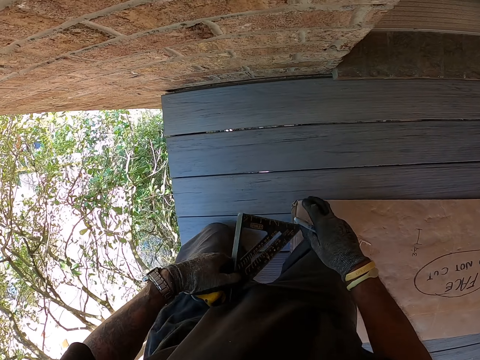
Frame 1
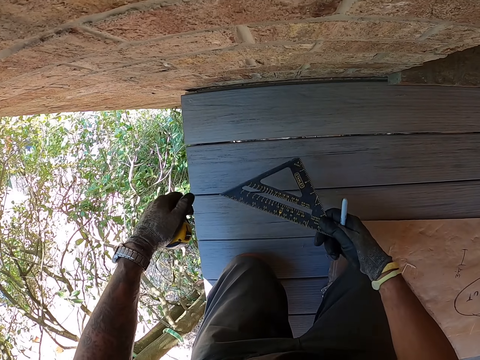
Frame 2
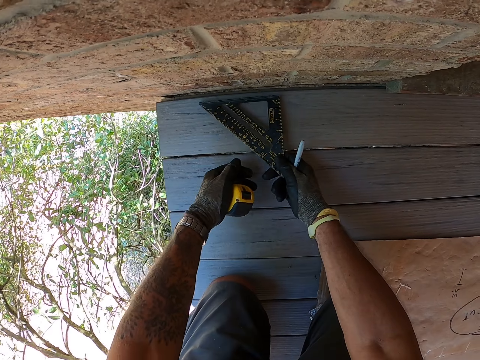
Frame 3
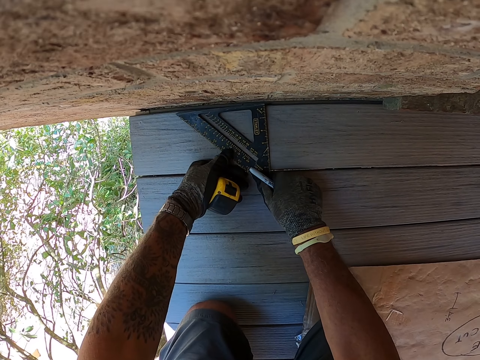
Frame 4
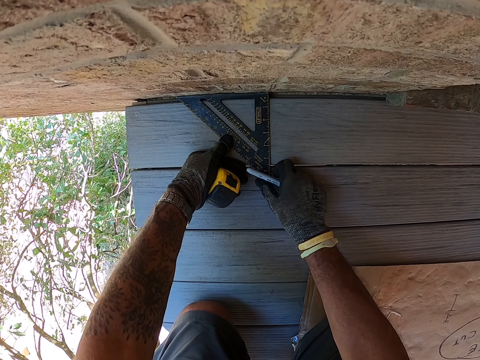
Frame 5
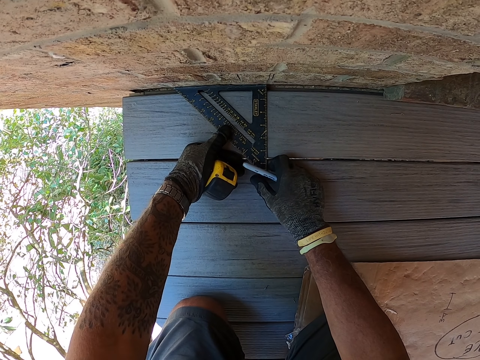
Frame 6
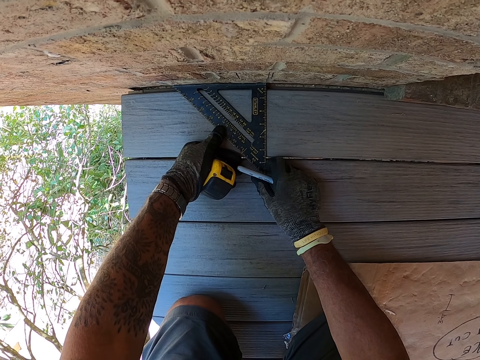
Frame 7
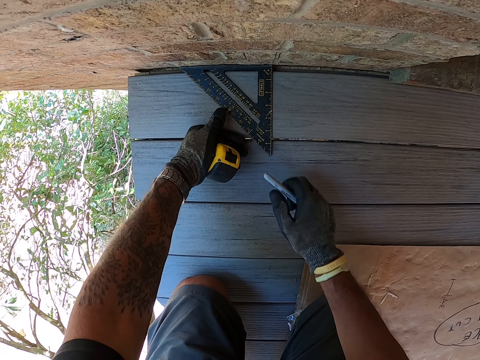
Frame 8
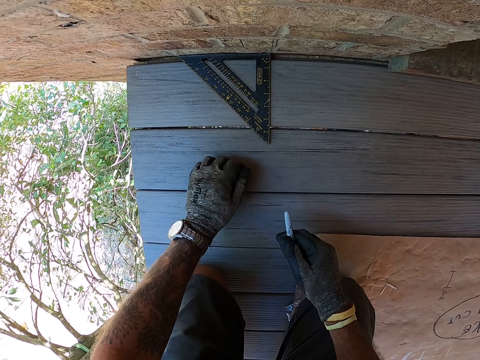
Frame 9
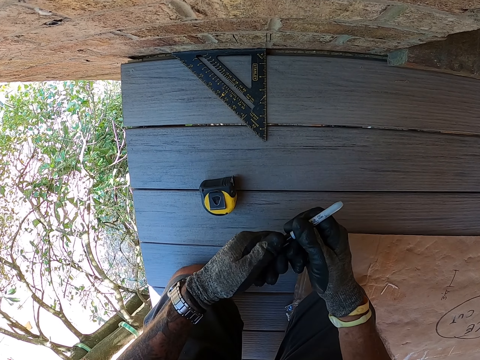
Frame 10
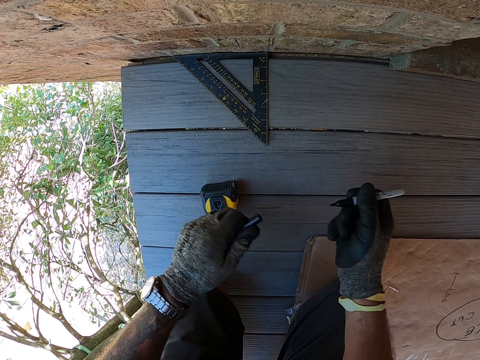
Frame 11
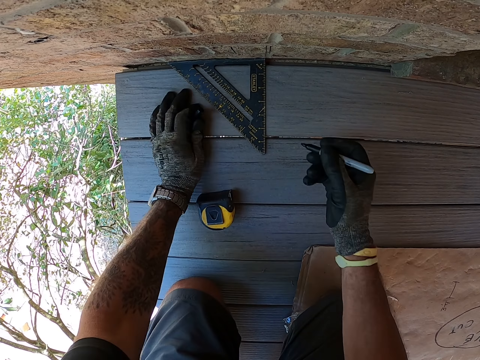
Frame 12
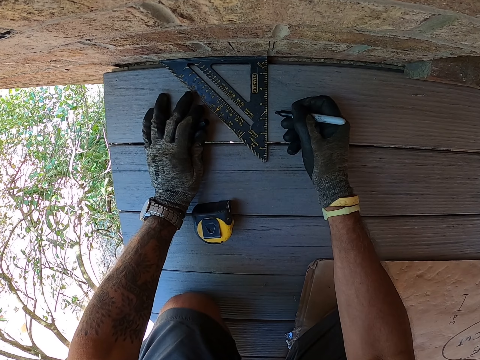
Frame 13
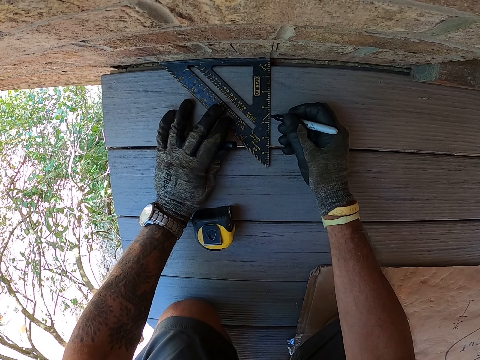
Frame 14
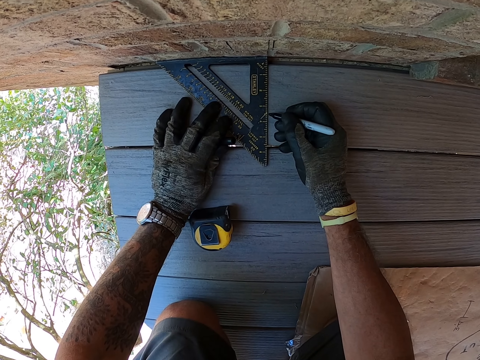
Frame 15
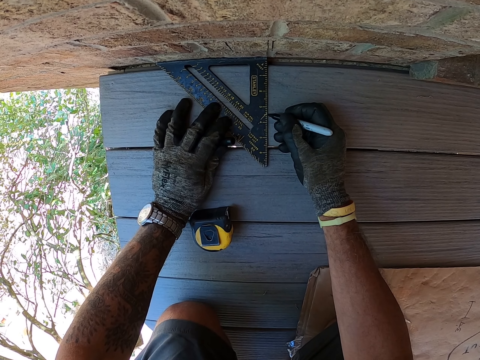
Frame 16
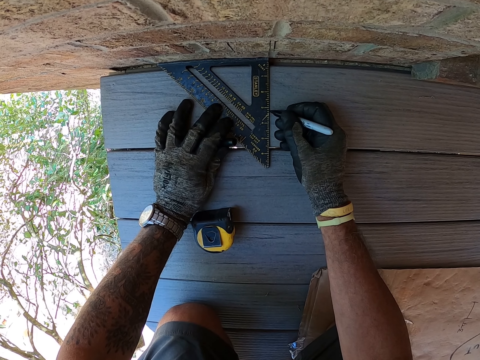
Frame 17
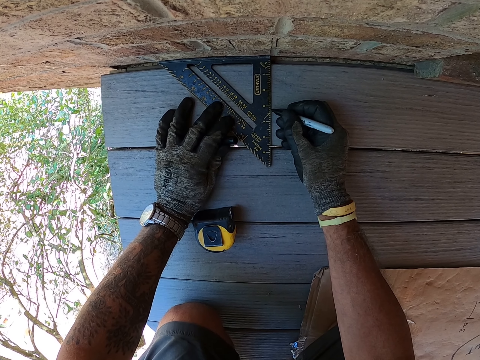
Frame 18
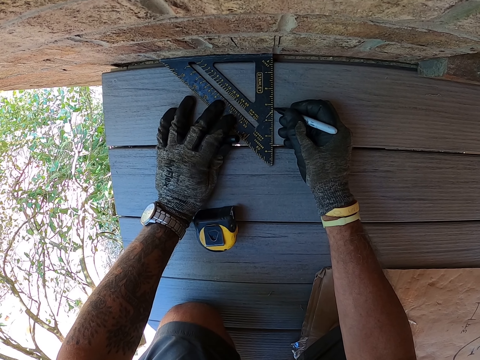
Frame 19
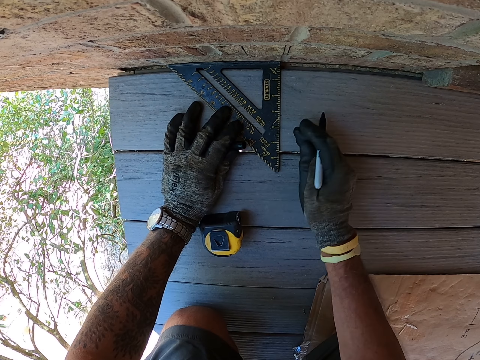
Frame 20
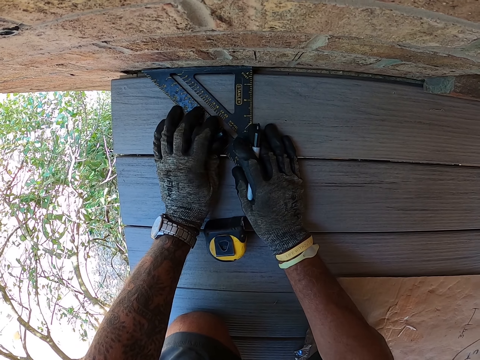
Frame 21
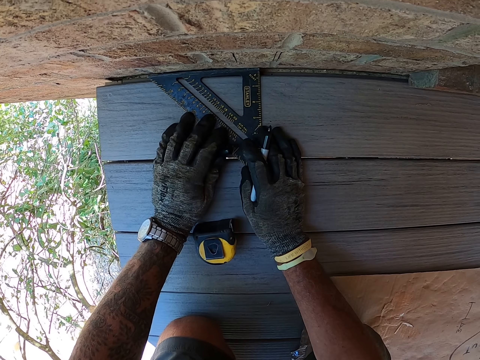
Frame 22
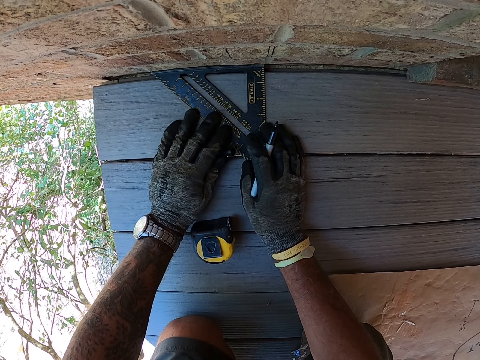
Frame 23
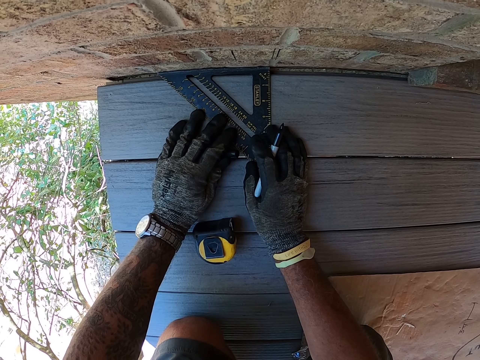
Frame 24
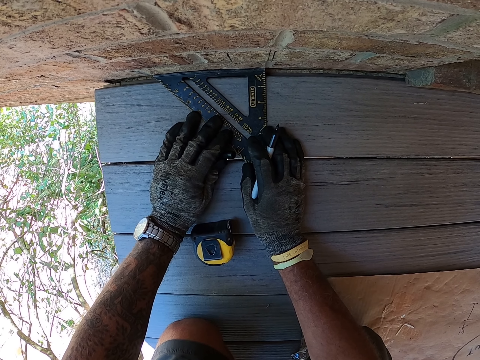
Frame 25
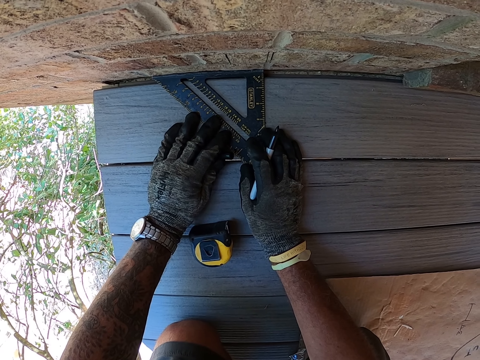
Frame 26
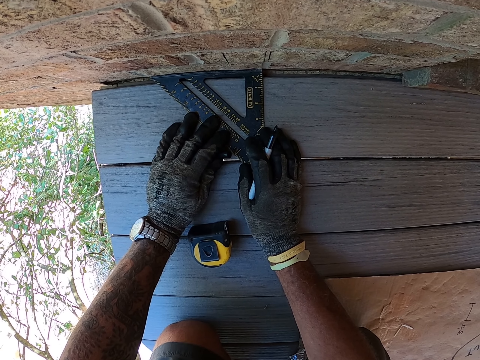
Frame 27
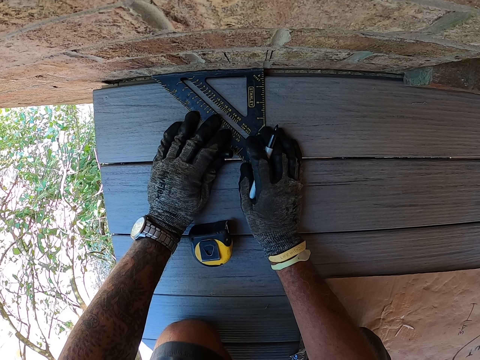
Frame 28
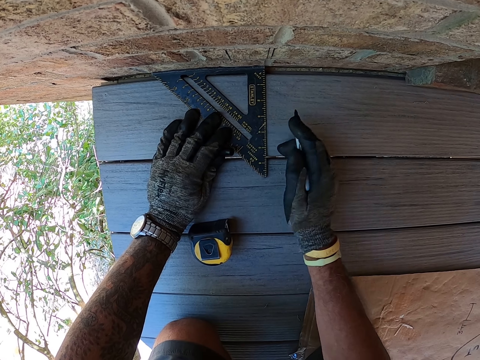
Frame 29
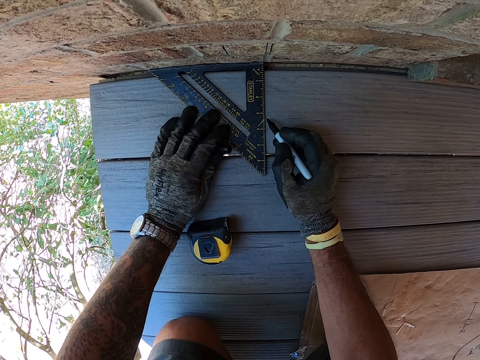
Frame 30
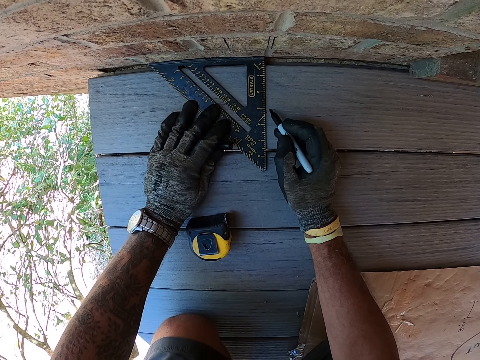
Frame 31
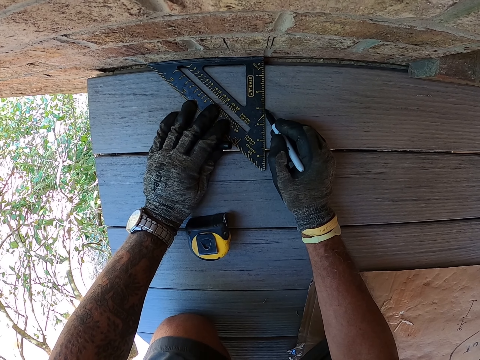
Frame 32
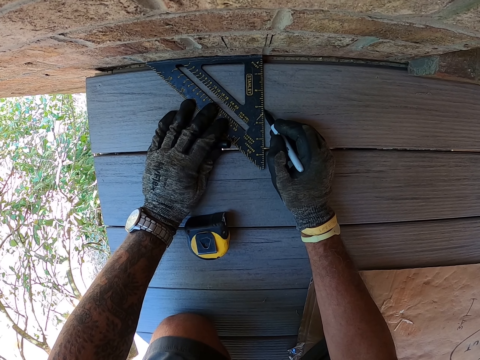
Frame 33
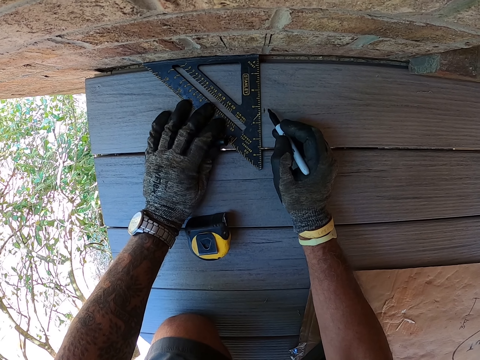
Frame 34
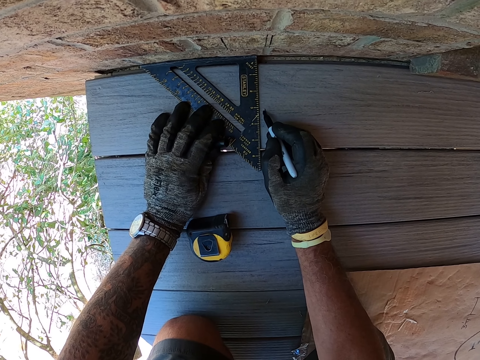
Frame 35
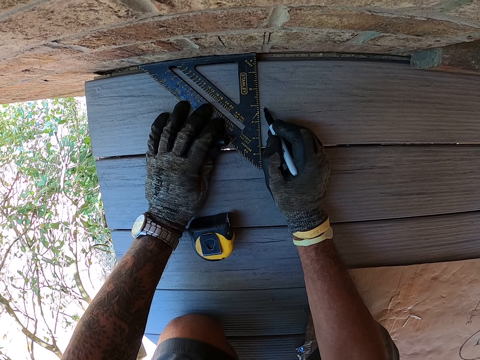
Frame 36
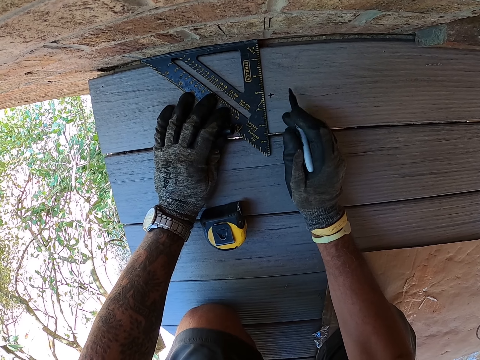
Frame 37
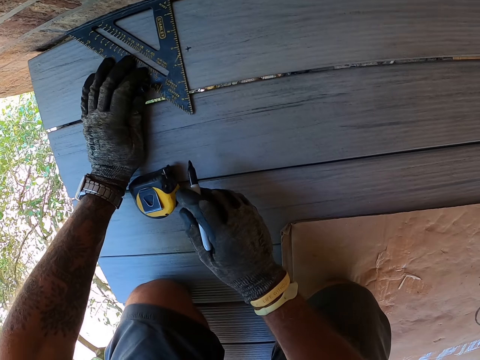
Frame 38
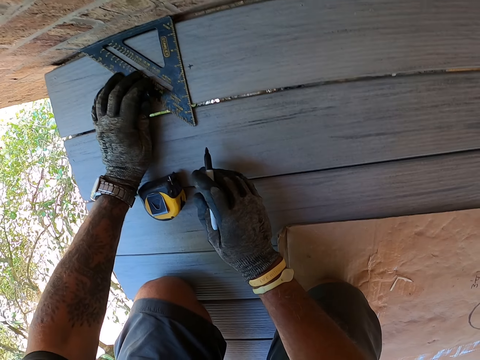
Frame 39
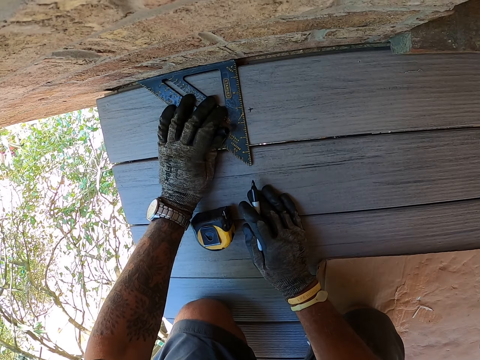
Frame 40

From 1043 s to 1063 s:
The camera wearer measures the floor with the square ruler. They put the tape measure on the floor. They open the marker pen. They mark the floor with the pen. They adjust the square ruler. They mark the floor with the pen.
